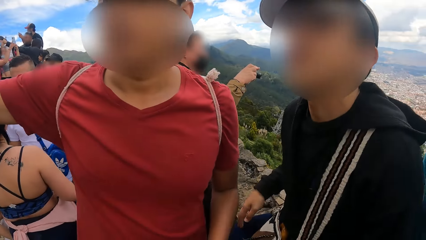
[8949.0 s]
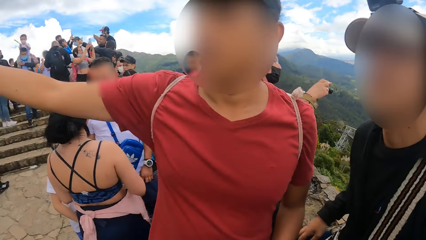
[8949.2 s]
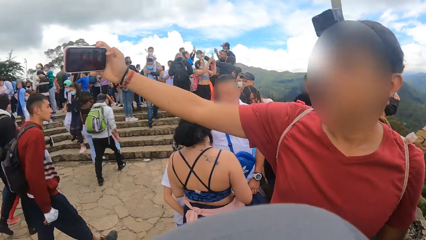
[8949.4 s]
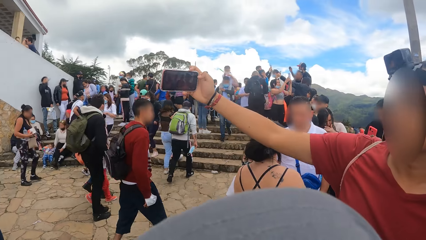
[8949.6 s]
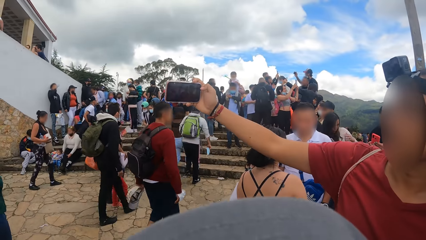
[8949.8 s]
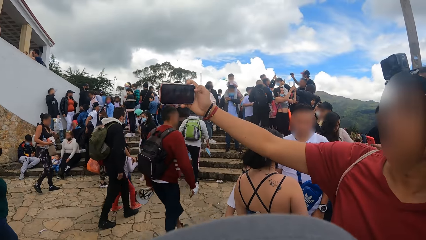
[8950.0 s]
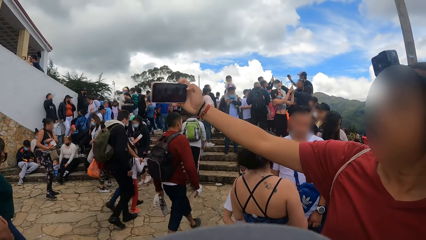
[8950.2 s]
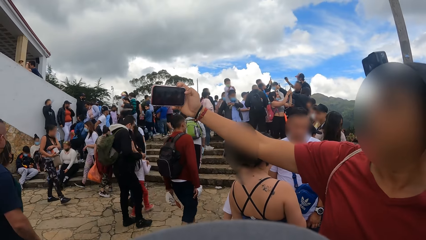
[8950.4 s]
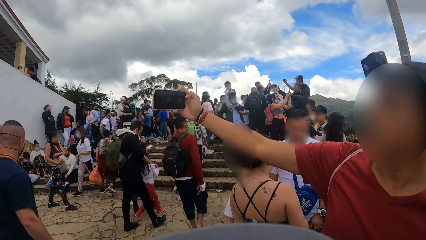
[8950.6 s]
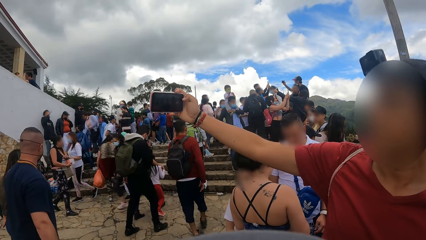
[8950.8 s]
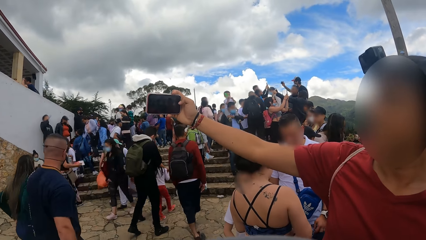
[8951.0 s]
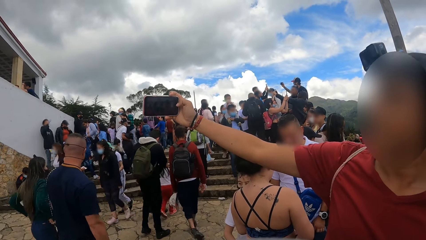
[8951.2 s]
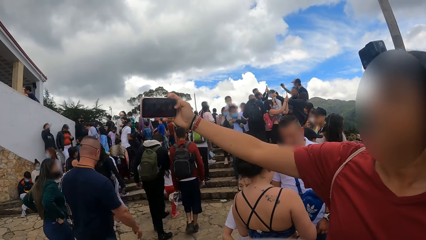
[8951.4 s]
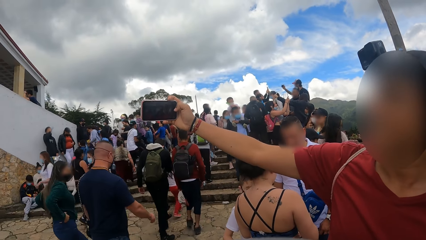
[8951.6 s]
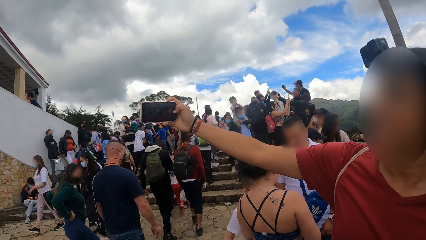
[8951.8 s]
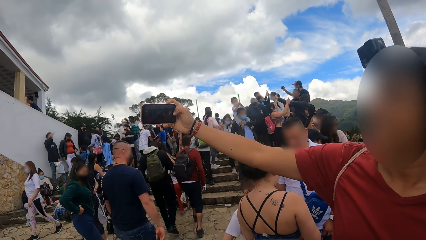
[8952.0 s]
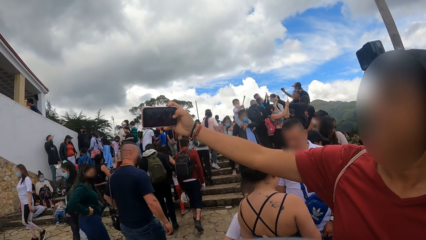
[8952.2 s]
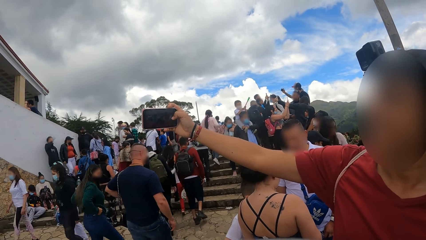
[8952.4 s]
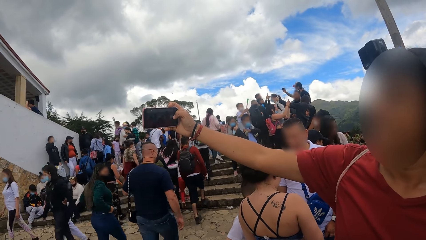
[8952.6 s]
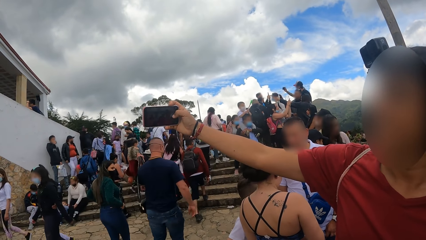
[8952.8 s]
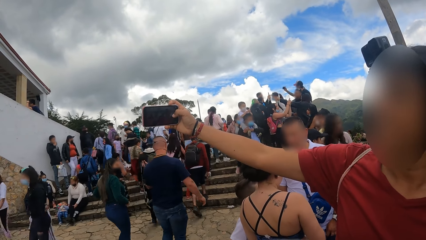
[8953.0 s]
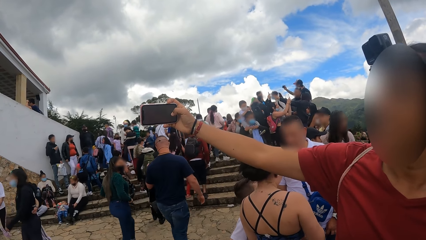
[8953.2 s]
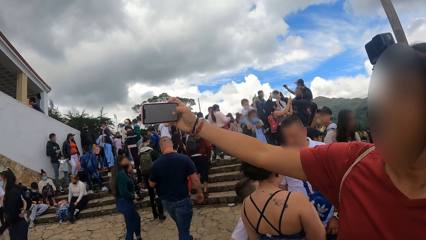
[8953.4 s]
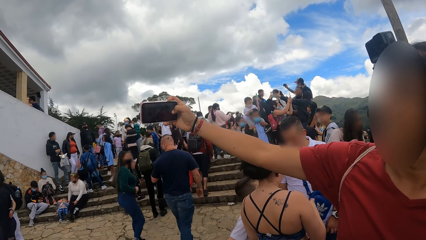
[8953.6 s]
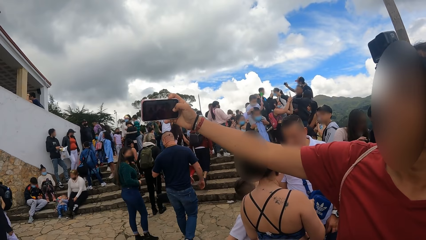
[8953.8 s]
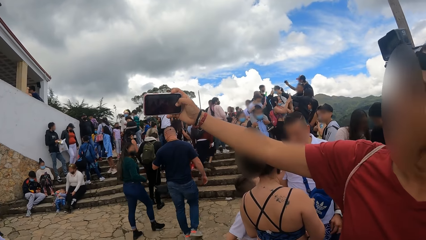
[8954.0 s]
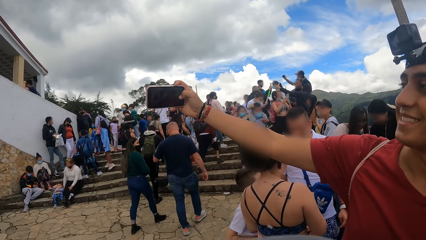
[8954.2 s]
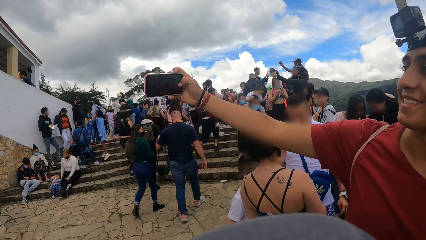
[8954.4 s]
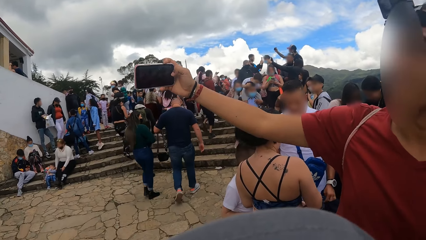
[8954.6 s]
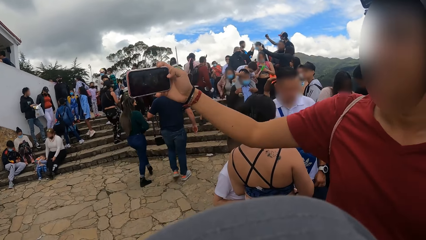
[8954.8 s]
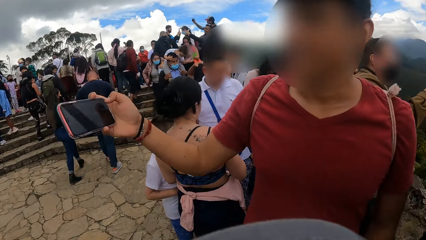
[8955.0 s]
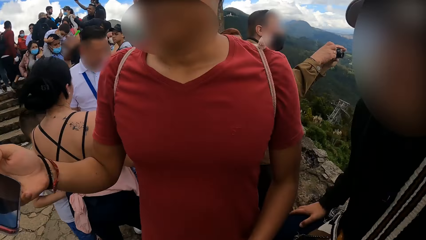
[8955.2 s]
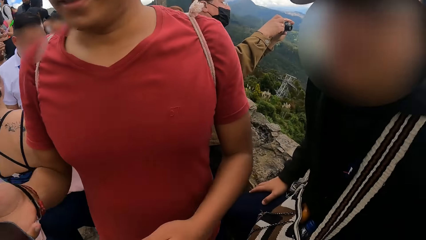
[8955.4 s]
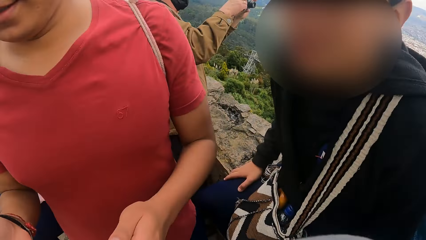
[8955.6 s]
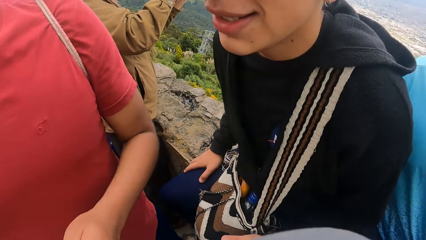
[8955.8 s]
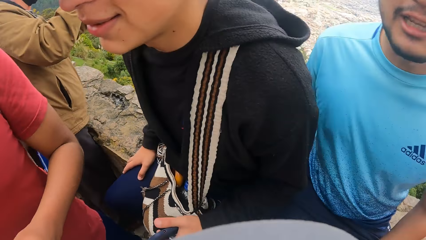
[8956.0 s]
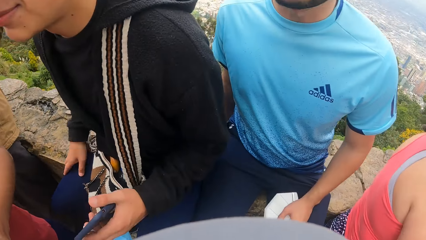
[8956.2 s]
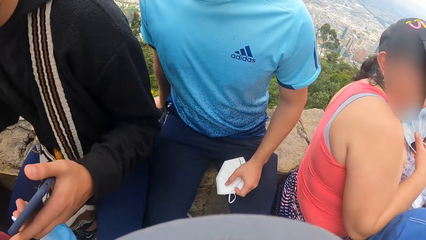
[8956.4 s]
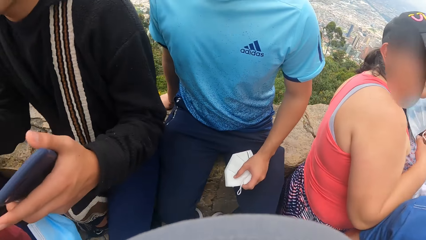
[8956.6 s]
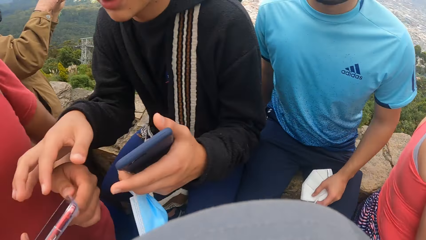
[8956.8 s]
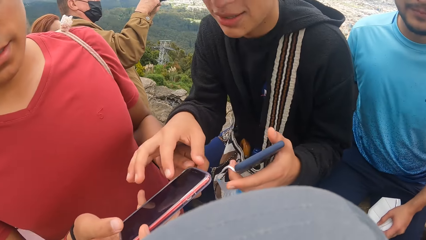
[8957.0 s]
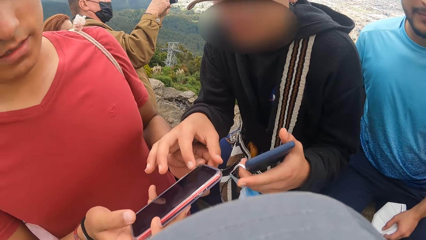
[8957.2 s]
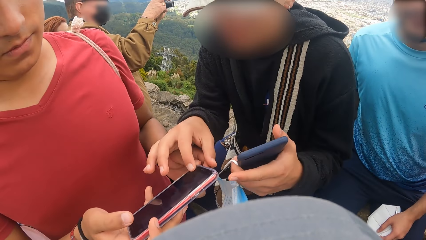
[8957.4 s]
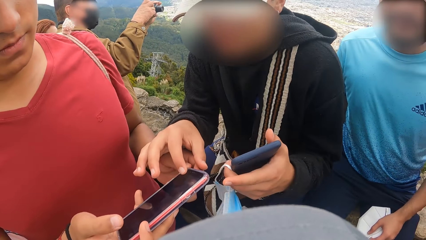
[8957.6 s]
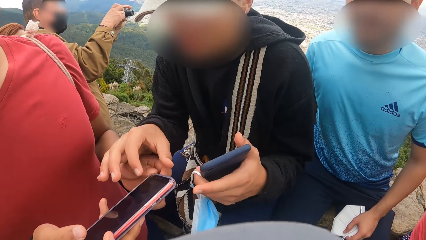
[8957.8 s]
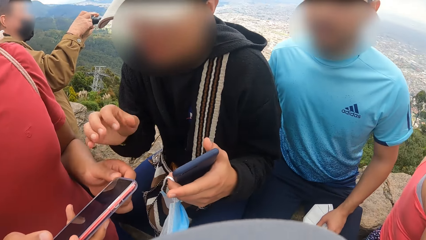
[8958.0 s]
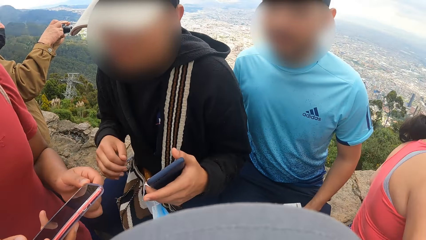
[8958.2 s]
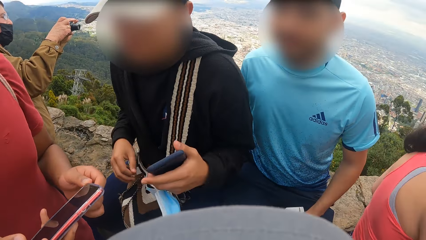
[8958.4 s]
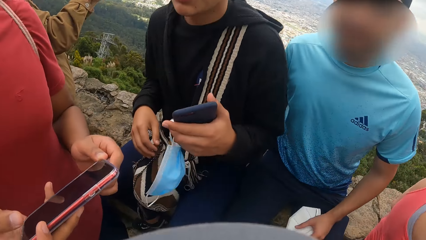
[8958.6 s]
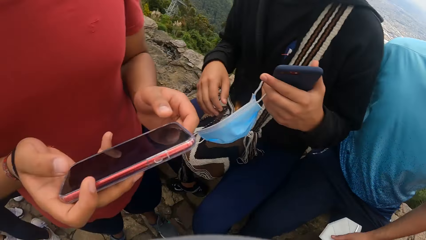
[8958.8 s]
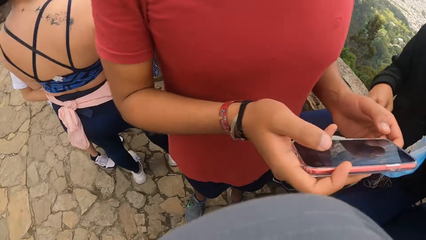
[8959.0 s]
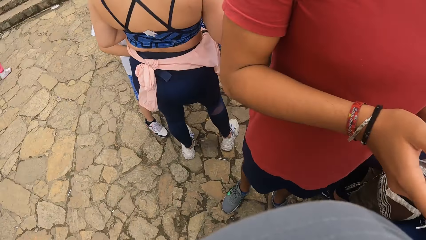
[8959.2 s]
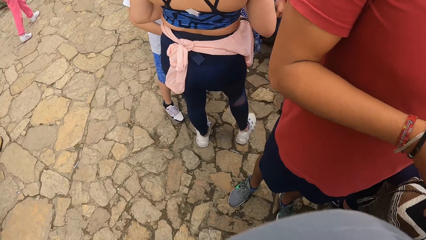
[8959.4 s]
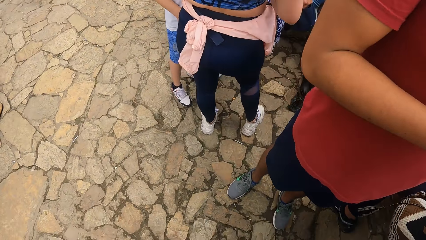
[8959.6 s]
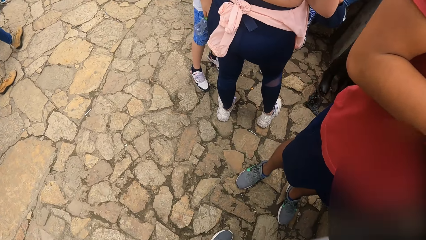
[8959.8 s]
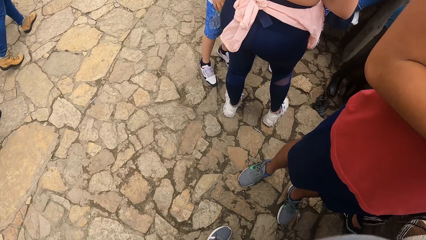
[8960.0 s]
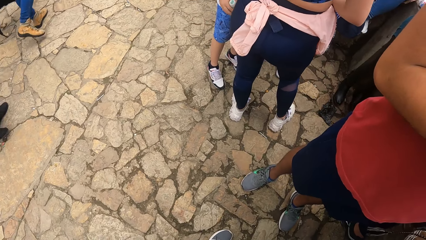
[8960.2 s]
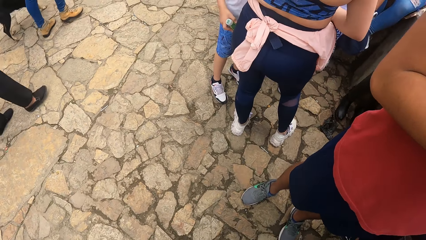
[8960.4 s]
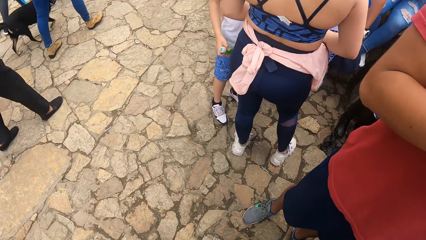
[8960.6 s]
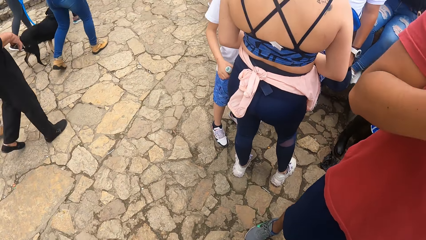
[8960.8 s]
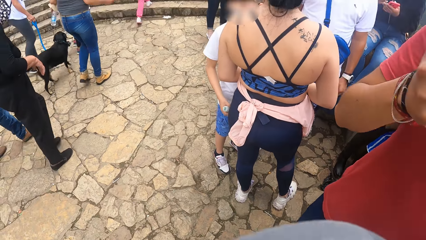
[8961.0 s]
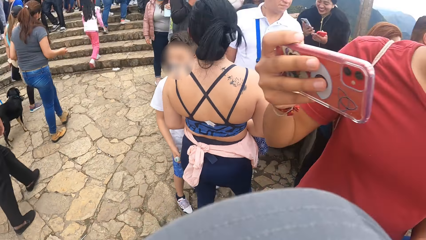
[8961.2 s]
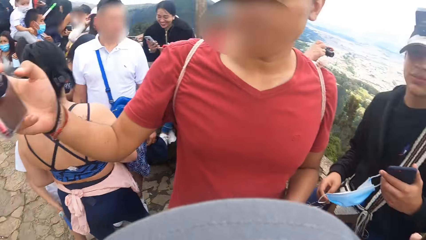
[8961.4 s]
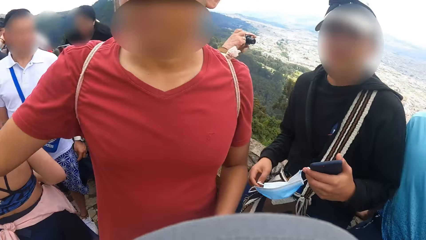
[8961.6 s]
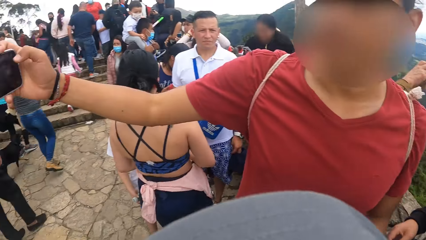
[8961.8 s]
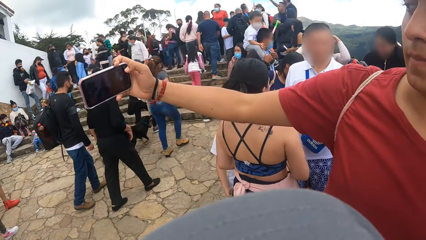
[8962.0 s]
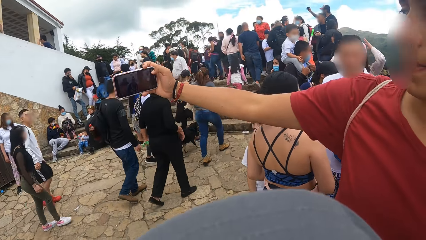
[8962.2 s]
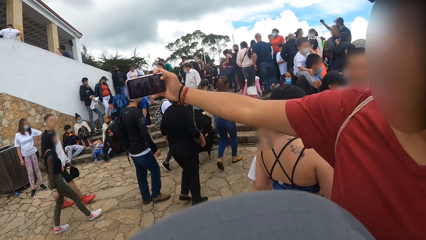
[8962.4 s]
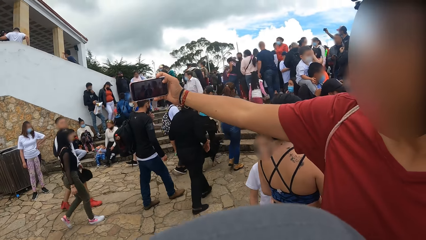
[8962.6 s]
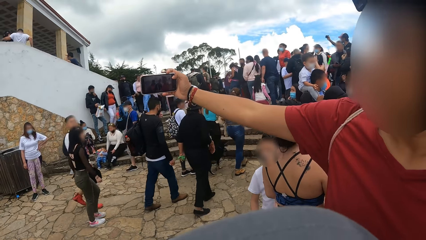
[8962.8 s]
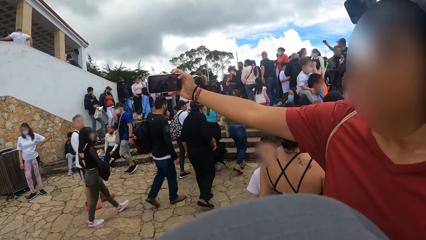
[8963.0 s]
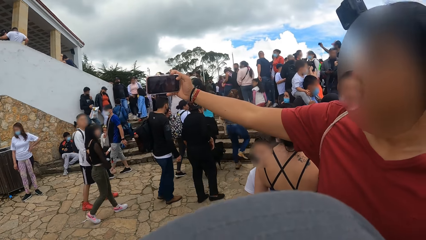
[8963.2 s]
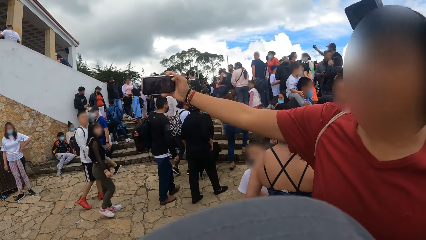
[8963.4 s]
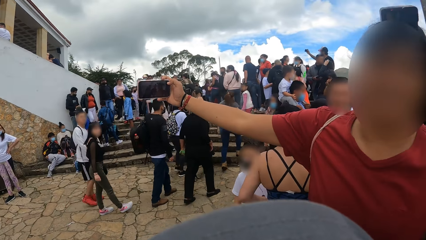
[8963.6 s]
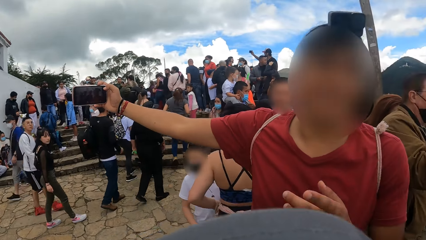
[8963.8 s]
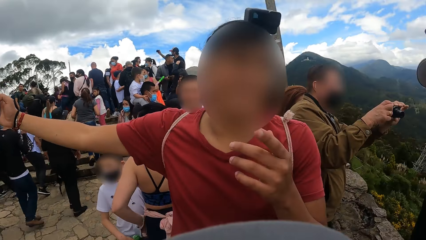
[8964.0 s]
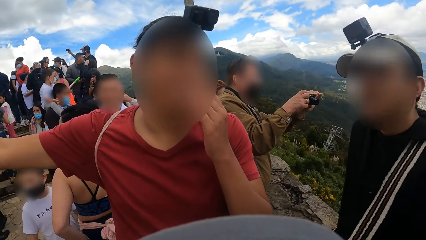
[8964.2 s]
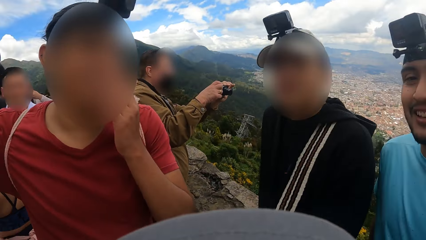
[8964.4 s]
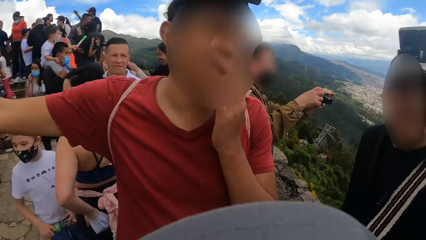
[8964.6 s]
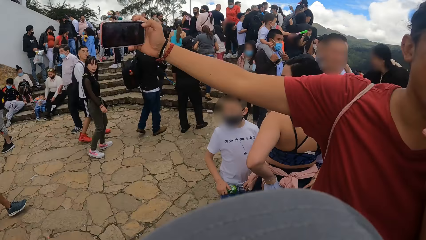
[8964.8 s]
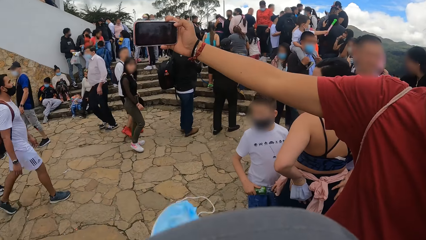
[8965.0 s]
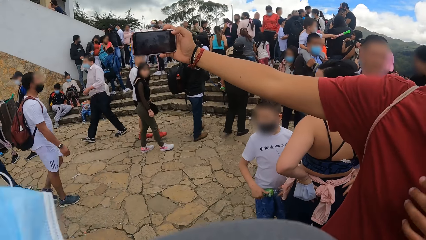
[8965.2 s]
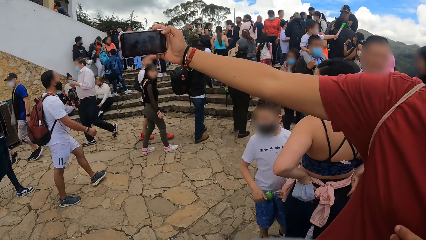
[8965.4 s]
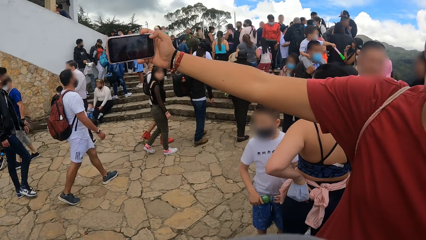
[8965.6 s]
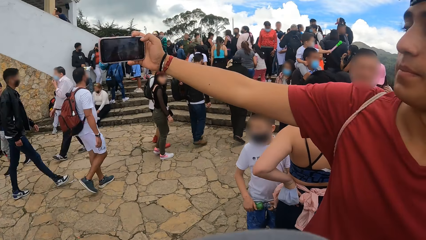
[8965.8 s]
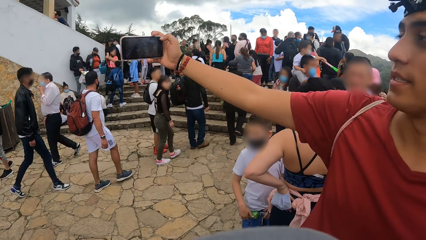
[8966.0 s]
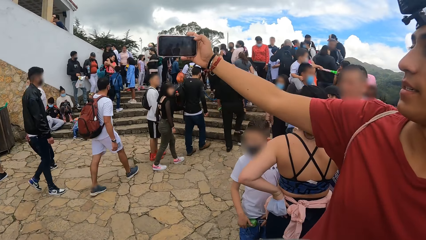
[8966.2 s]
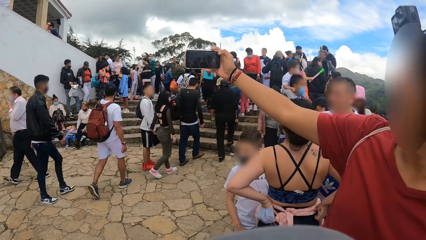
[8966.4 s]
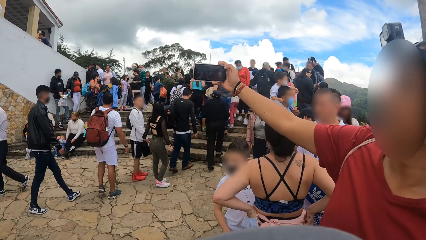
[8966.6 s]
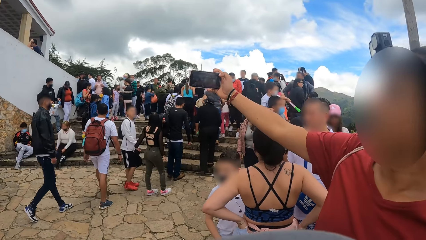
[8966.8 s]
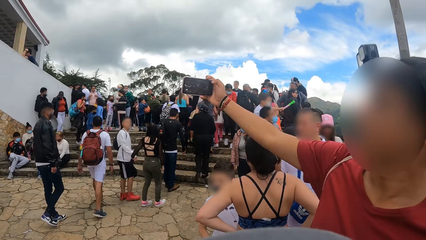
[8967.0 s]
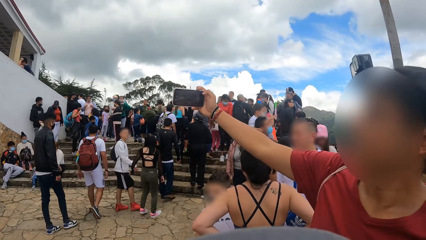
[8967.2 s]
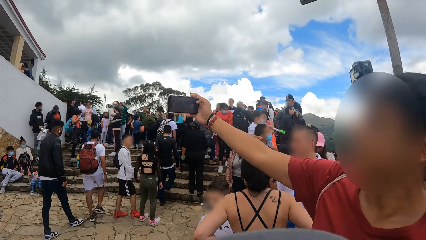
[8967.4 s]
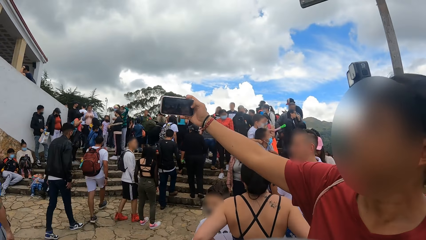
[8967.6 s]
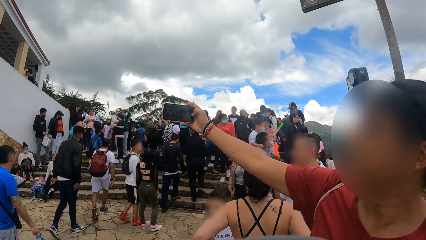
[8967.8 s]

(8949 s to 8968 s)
A man converses with the camera wearer. Another man takes a photo with a phone. The camera wearer looks around. The first man touches the mobile phone in the other man's right hand with his right hand. The camera wearer looks around. The other man takes a photo with the phone. He operates the mobile phone in his right hand. He interacts with the camera wearer, the first man and a third man. He converses with the camera wearer and takes a photo with the phone.
